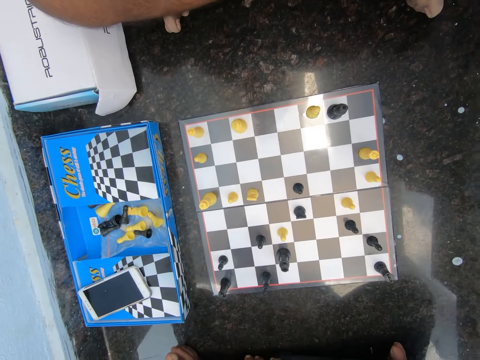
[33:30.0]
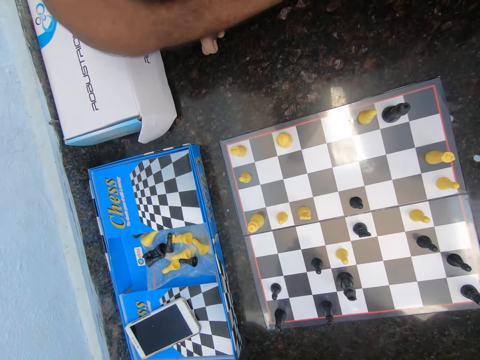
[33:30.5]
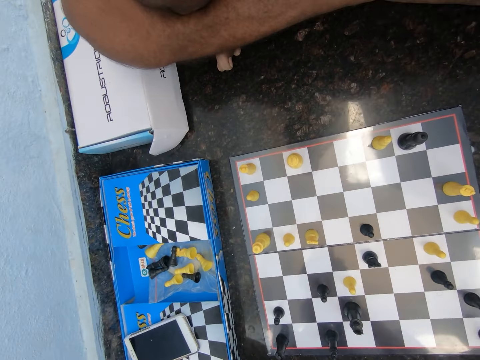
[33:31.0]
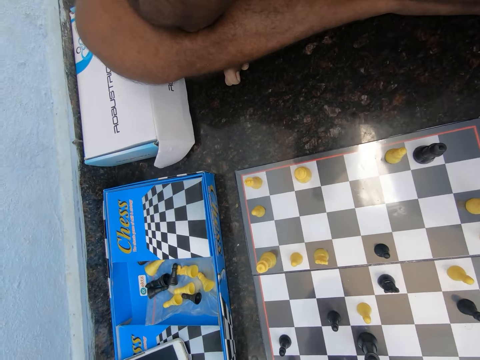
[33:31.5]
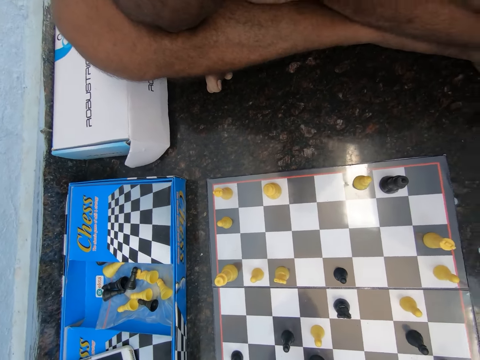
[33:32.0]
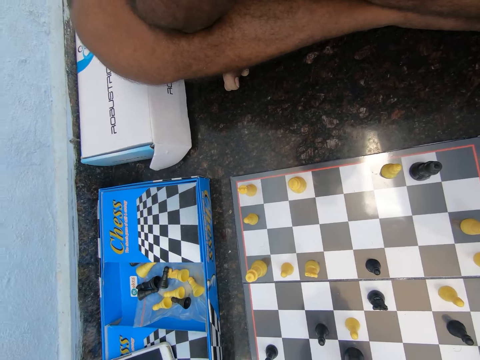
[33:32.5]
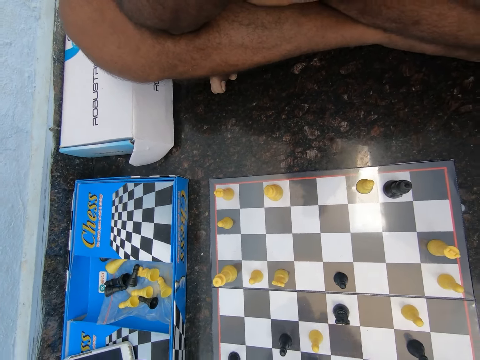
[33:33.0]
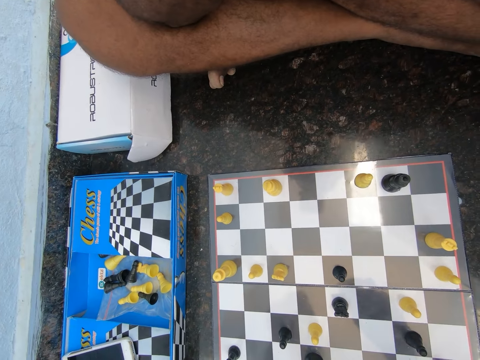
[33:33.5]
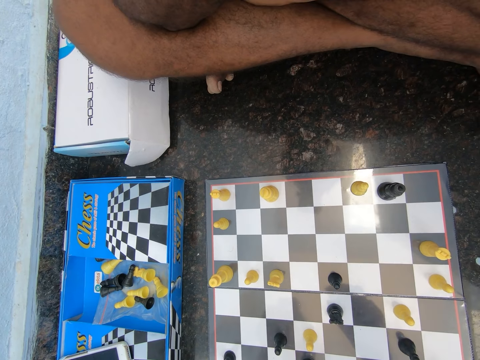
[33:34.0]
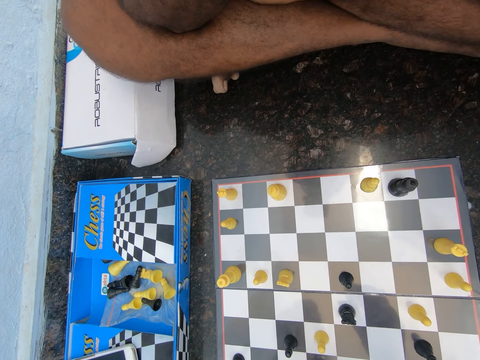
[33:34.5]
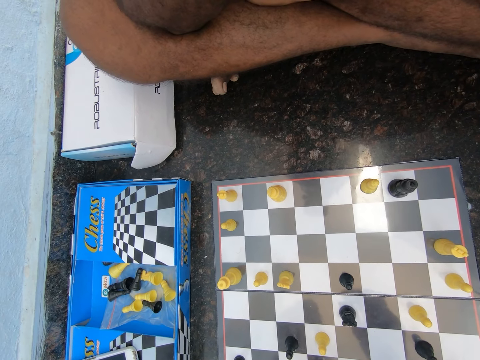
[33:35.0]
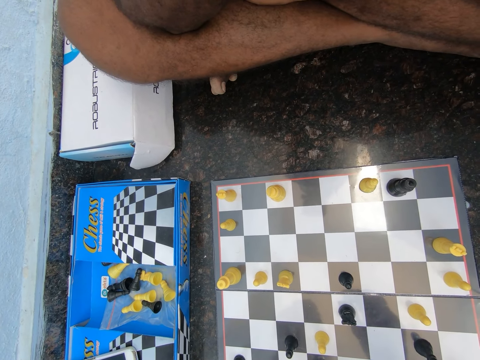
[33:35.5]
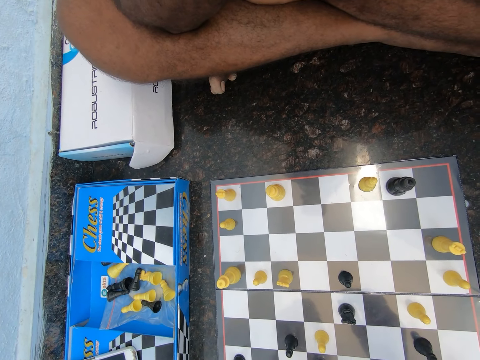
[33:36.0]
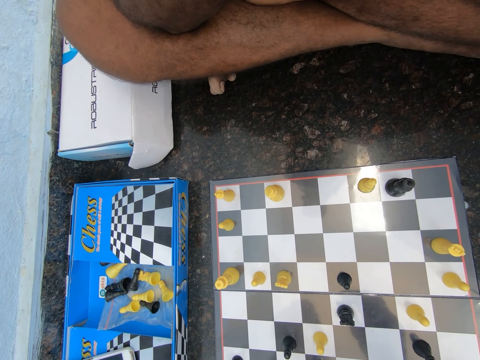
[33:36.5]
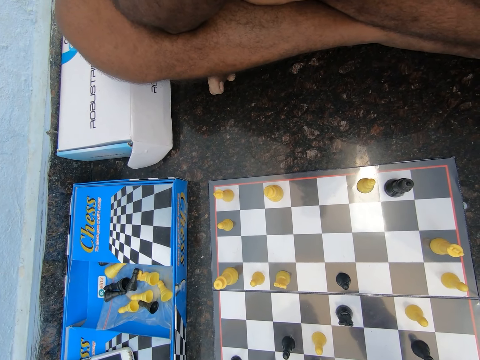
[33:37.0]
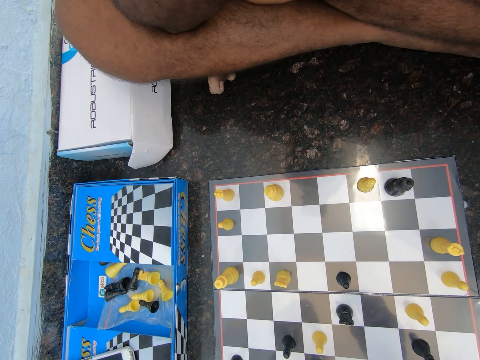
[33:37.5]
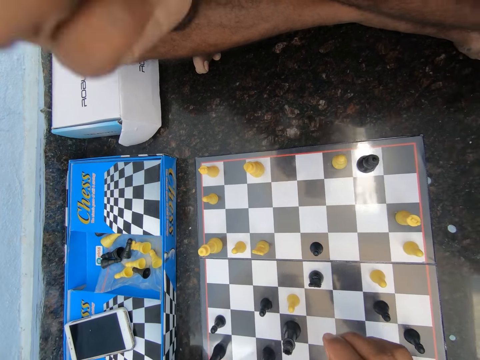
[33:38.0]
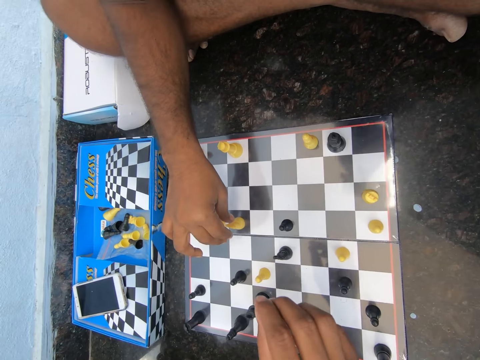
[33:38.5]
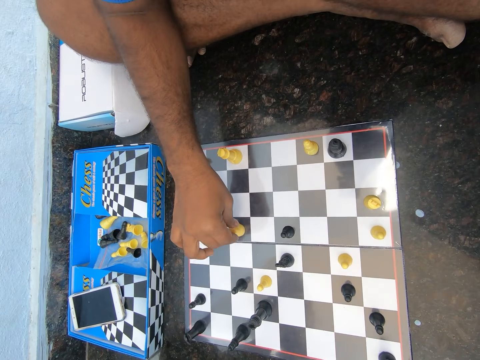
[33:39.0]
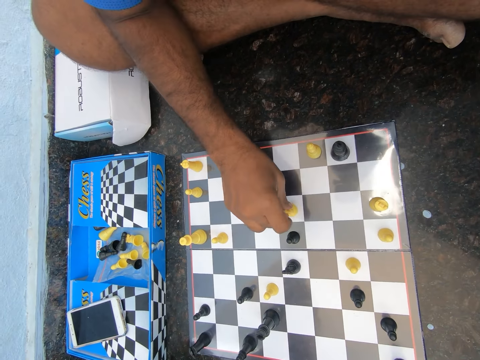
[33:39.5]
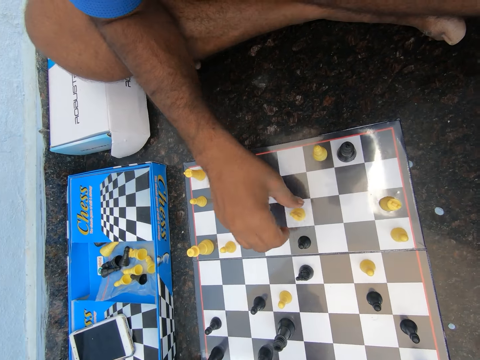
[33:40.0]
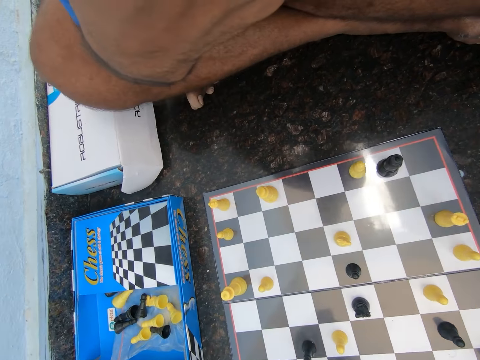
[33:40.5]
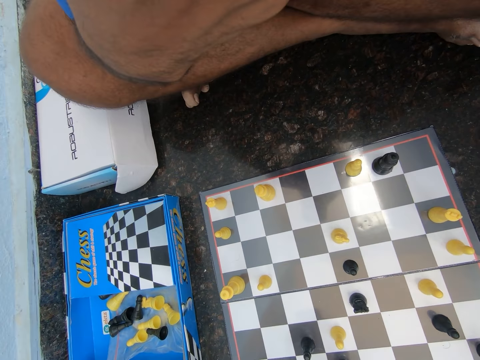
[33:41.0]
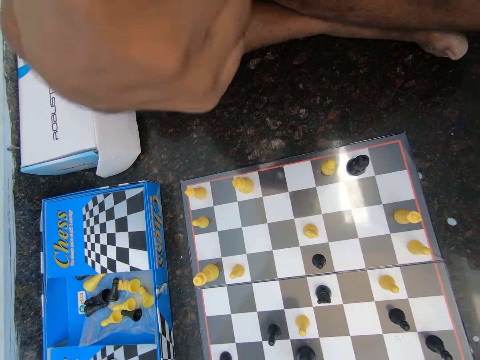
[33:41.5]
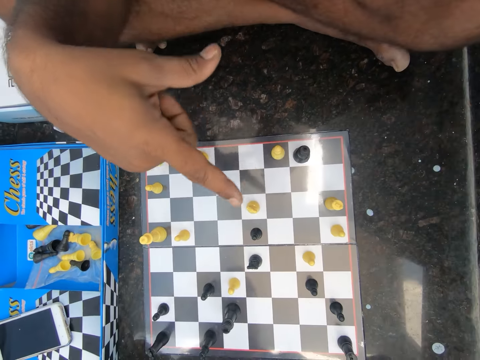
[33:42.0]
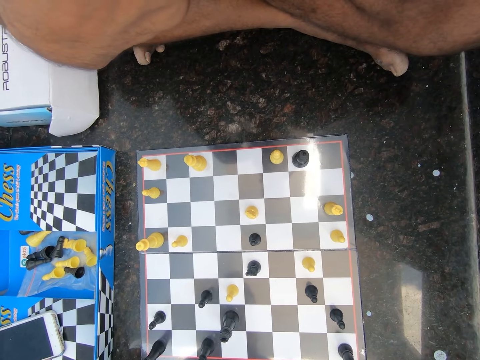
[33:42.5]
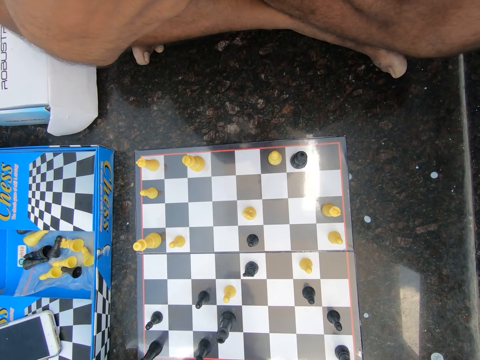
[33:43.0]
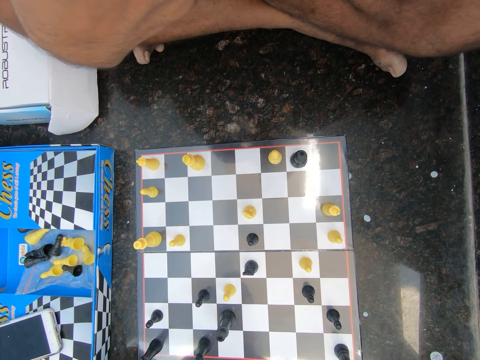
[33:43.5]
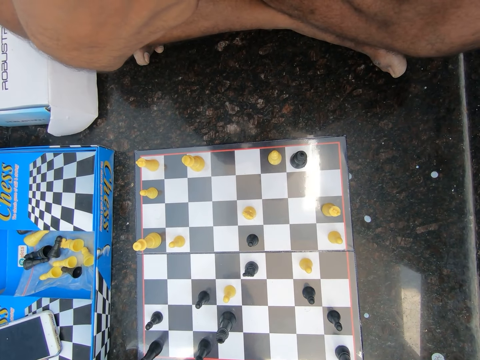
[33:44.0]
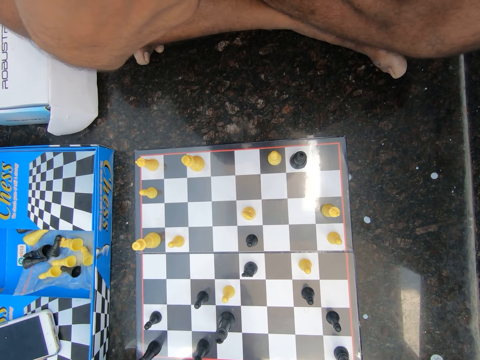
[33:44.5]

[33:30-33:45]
The camera wearer slaps the ground. They look at the chess board. They move a hand over the chess board. A man moves a chess pawn across the chess board. The man touches his chin. The man uses gestures.

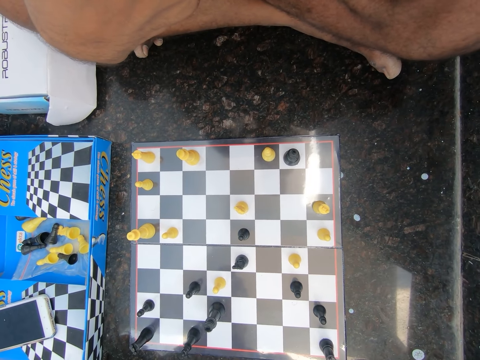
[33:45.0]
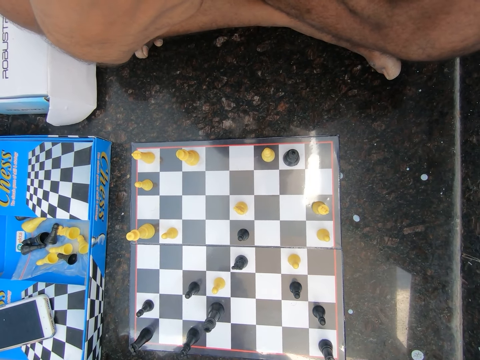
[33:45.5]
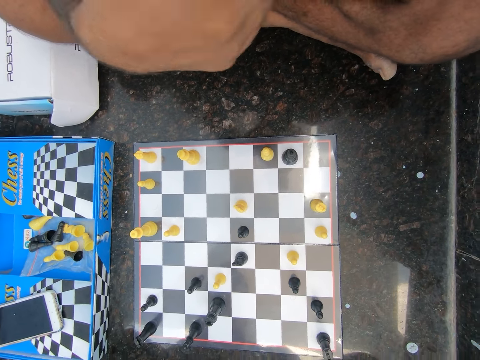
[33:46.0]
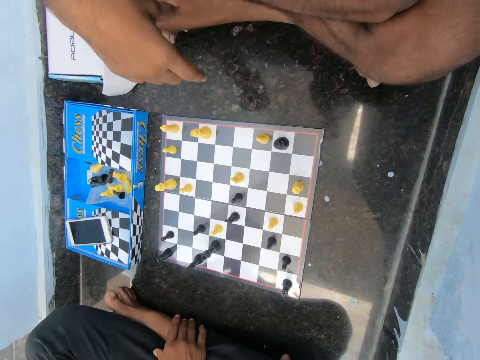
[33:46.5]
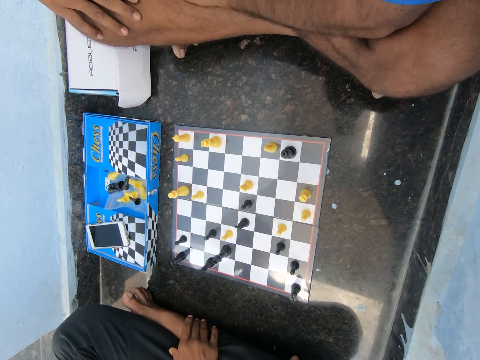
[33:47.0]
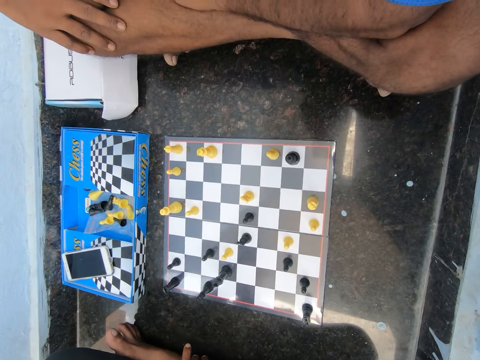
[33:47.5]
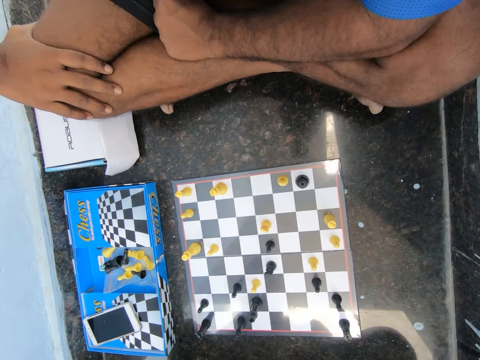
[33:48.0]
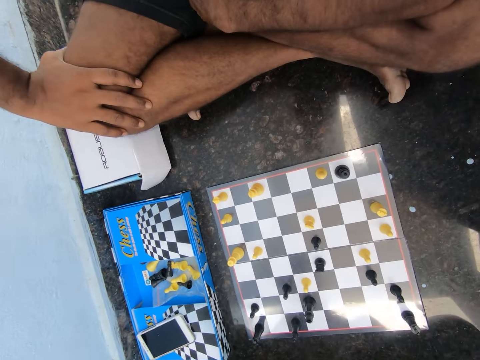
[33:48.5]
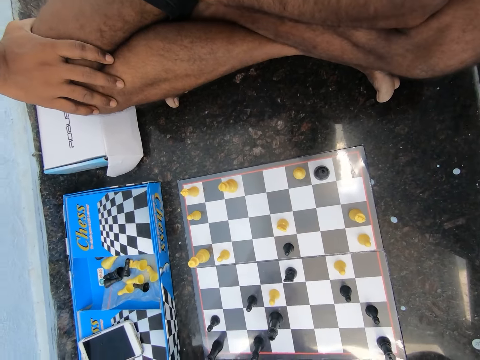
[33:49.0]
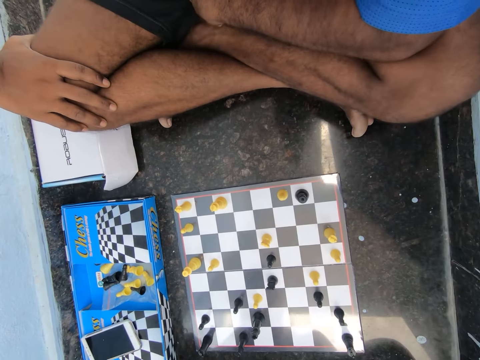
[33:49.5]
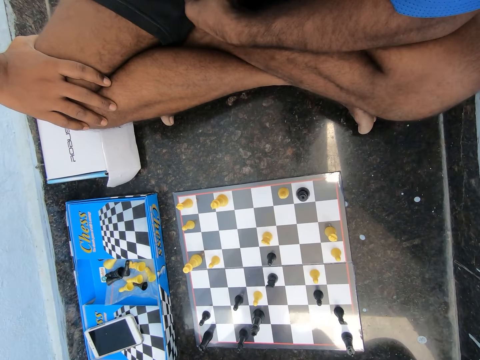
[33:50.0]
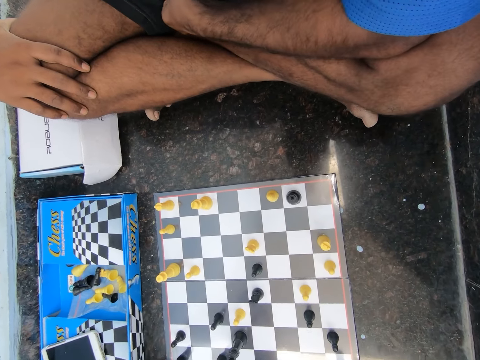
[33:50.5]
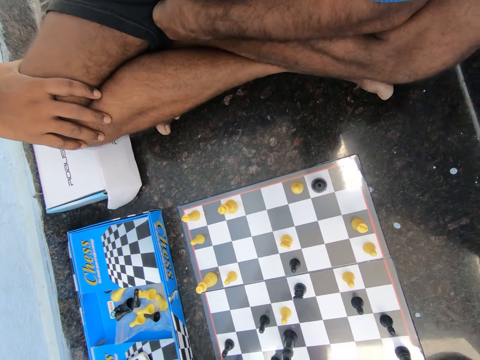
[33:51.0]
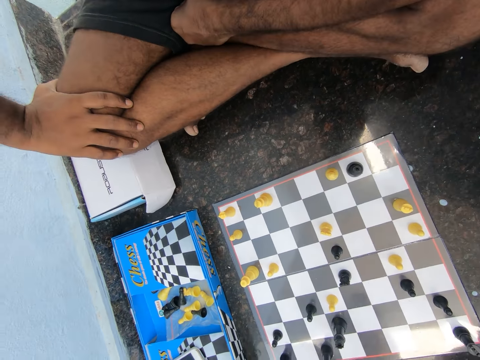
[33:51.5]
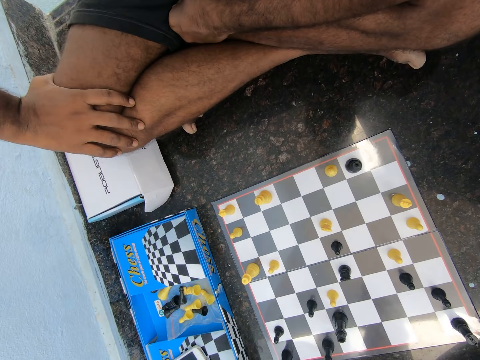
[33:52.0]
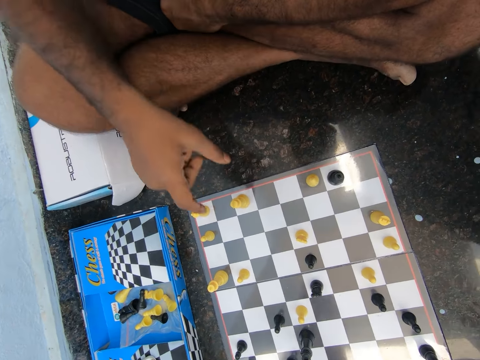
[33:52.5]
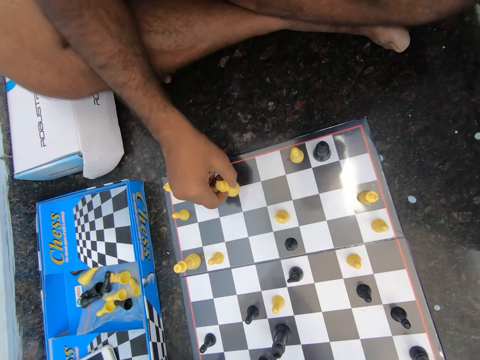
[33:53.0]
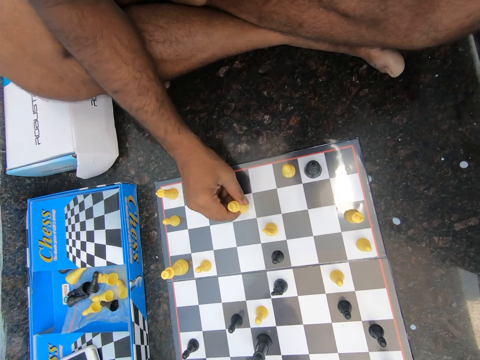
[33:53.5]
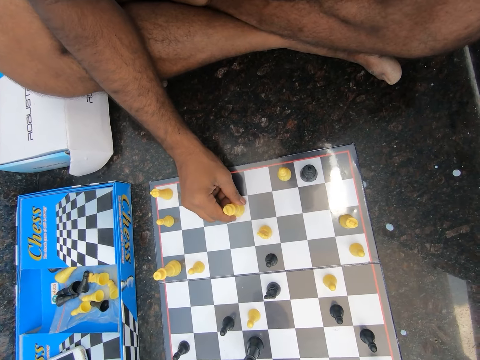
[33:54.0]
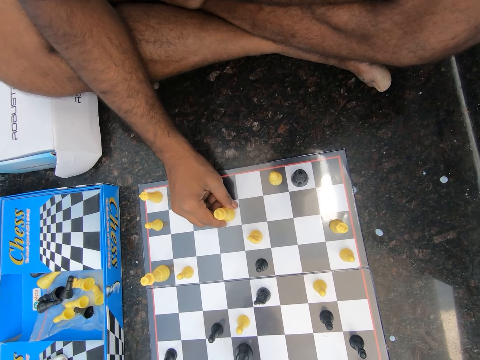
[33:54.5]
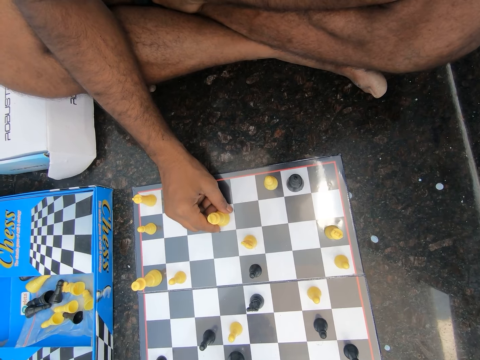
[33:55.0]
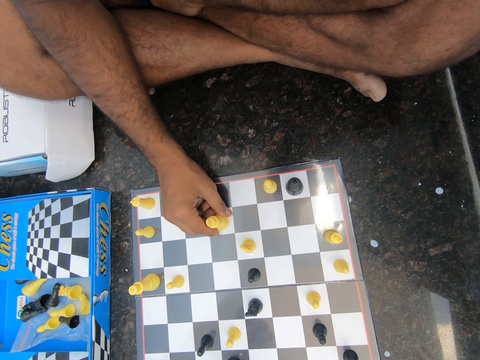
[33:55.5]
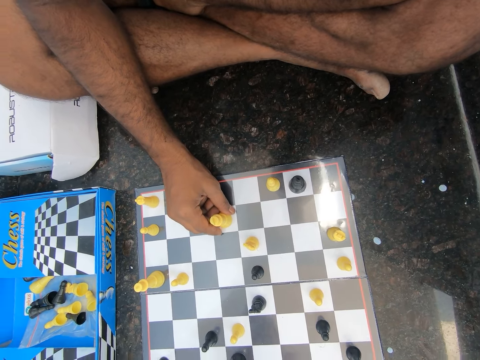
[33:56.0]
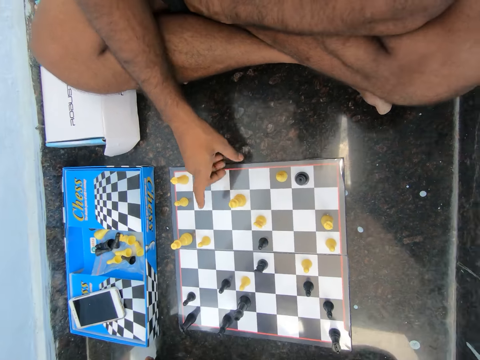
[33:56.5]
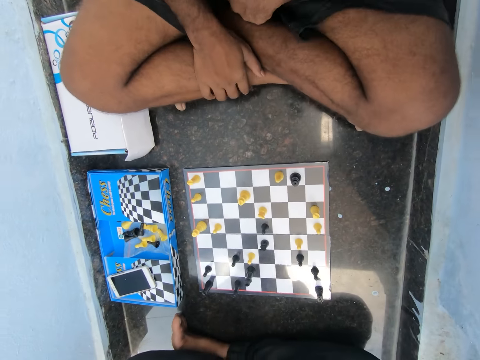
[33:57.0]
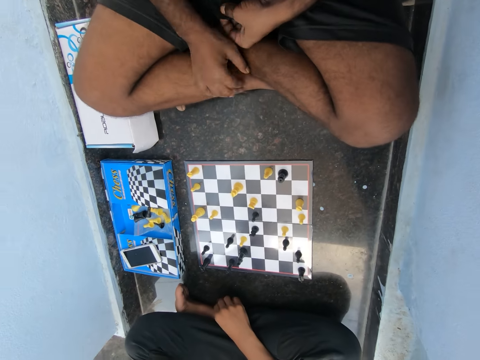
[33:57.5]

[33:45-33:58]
A man uses gestures. The man holds his knee. The camera wearer touches his right leg with his right hand. He looks at the chess board. He discusses with the man in the room. The man moves a hand. The man moves a chess pawn across the chess board and plays chess on the floor in the room. The man holds the chess pawn. The man holds his leg.
